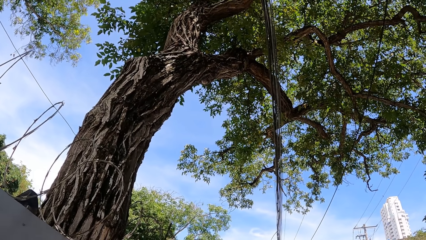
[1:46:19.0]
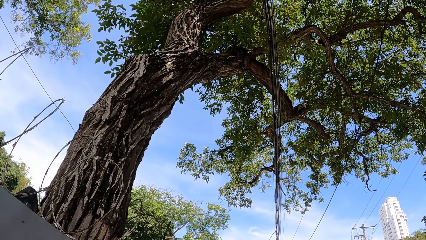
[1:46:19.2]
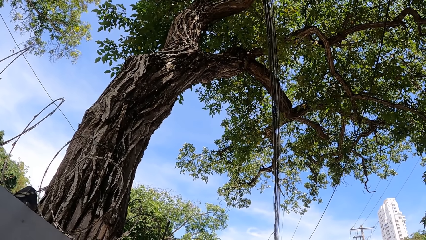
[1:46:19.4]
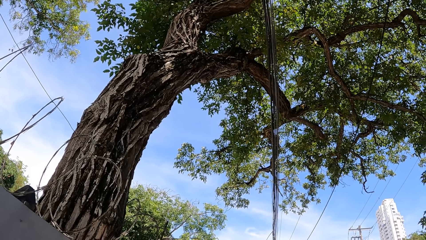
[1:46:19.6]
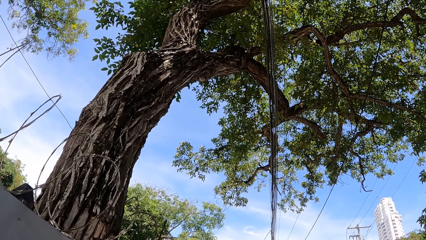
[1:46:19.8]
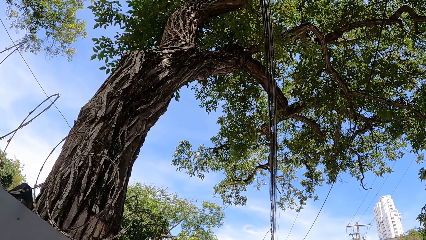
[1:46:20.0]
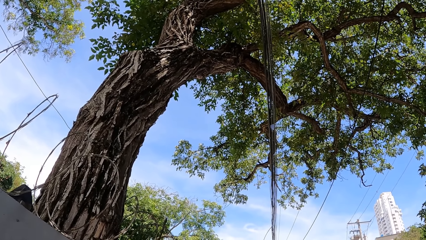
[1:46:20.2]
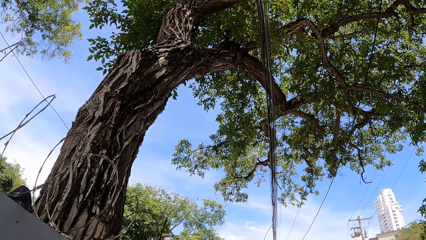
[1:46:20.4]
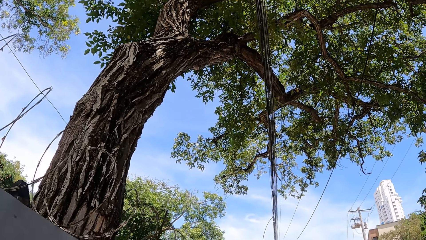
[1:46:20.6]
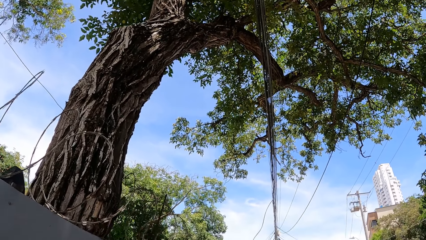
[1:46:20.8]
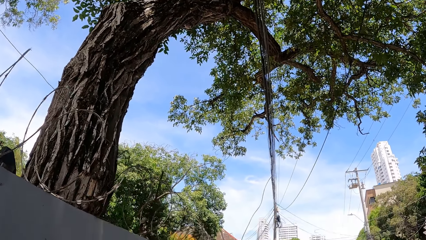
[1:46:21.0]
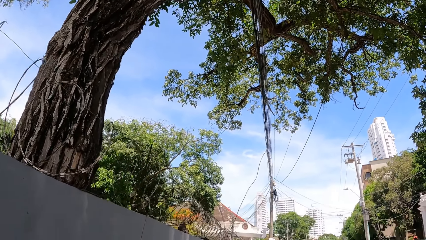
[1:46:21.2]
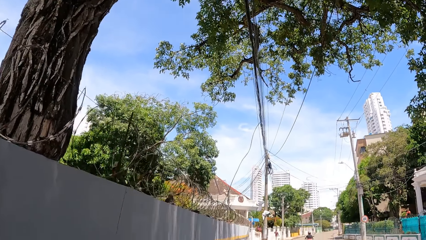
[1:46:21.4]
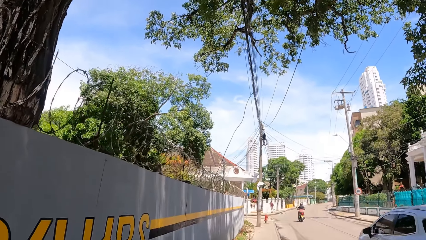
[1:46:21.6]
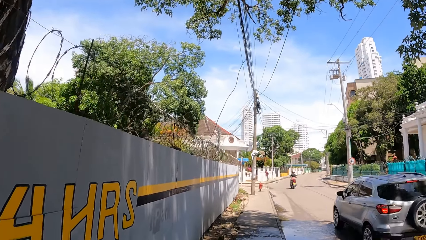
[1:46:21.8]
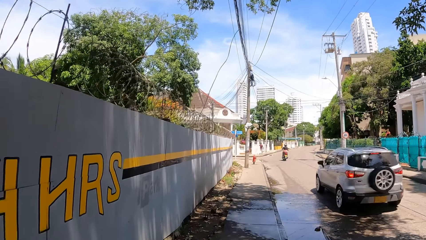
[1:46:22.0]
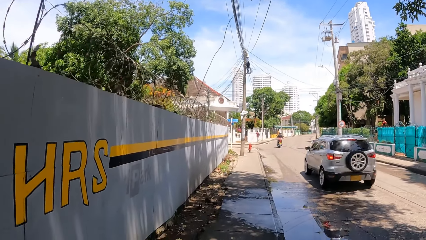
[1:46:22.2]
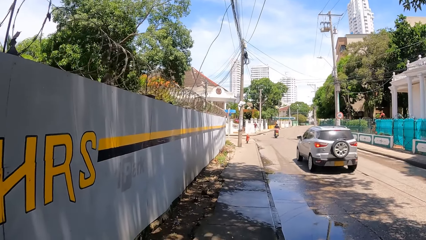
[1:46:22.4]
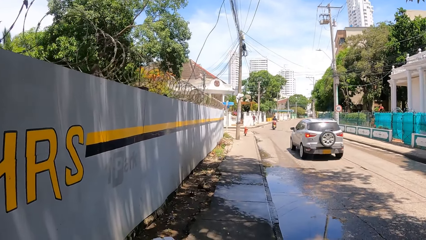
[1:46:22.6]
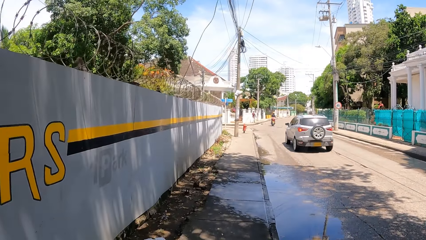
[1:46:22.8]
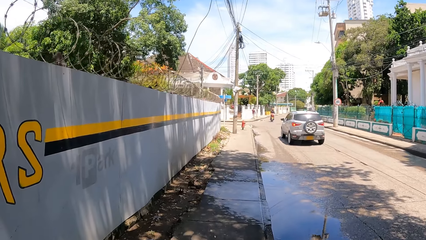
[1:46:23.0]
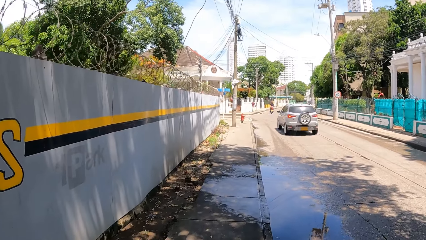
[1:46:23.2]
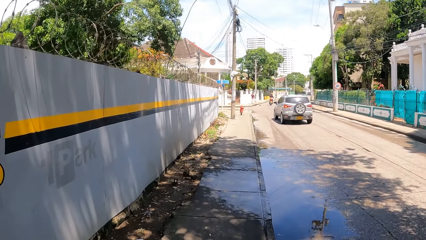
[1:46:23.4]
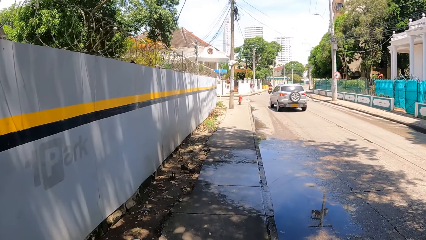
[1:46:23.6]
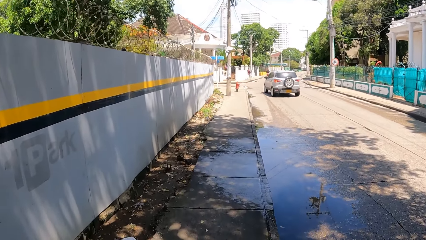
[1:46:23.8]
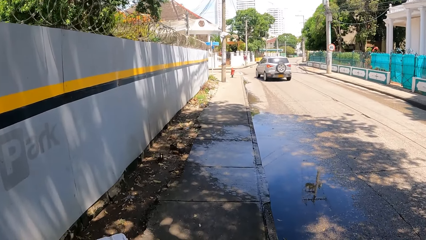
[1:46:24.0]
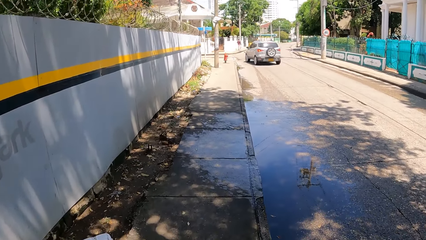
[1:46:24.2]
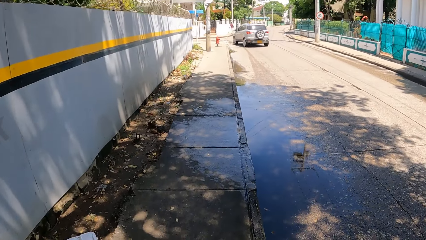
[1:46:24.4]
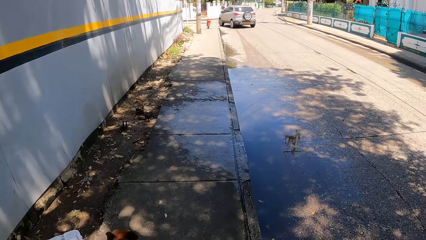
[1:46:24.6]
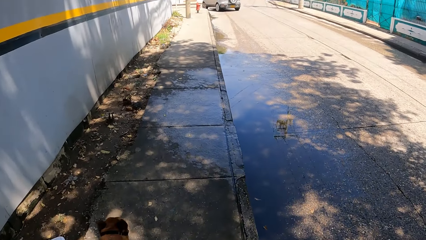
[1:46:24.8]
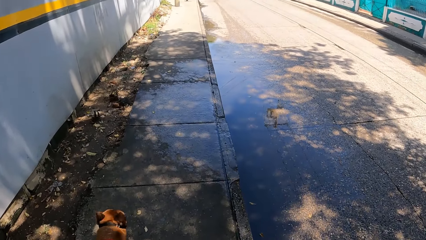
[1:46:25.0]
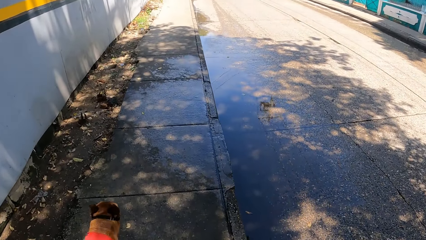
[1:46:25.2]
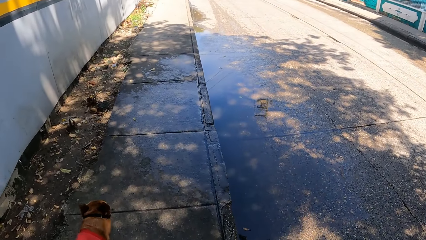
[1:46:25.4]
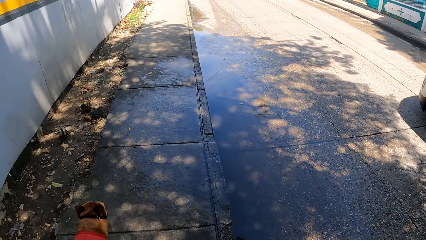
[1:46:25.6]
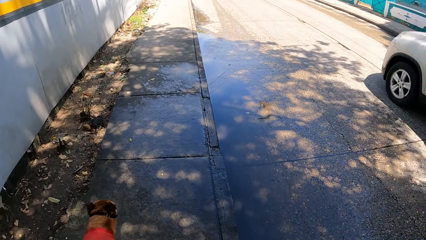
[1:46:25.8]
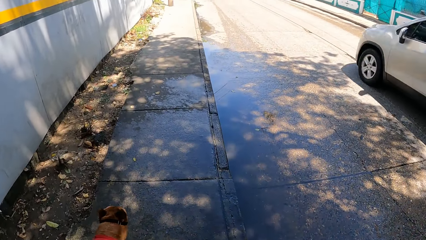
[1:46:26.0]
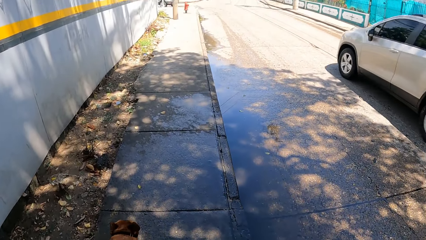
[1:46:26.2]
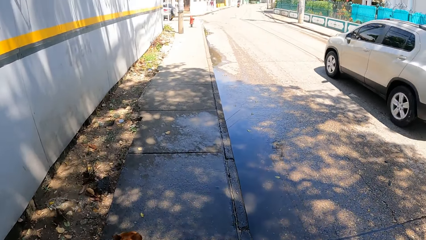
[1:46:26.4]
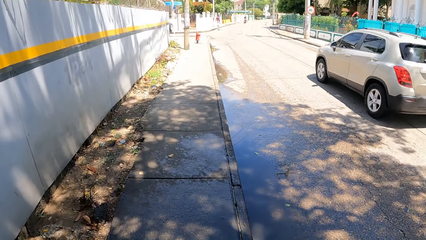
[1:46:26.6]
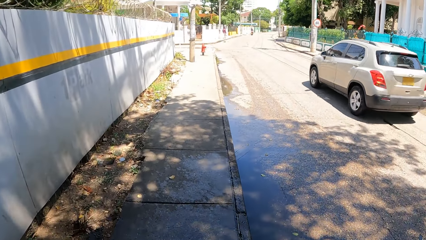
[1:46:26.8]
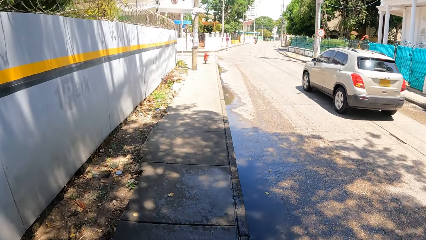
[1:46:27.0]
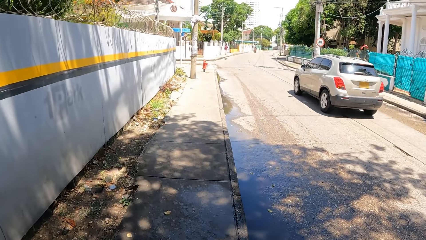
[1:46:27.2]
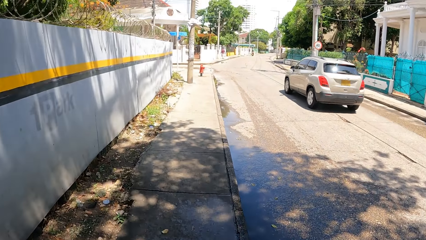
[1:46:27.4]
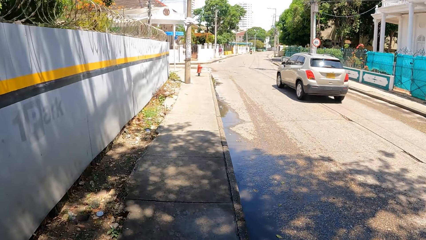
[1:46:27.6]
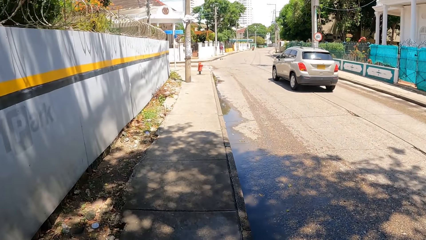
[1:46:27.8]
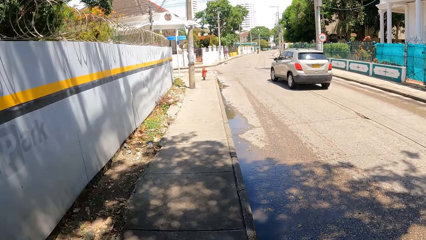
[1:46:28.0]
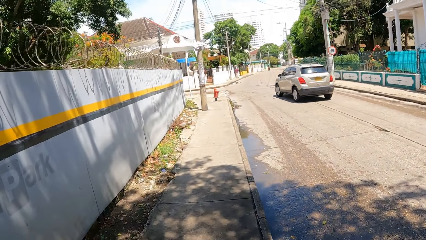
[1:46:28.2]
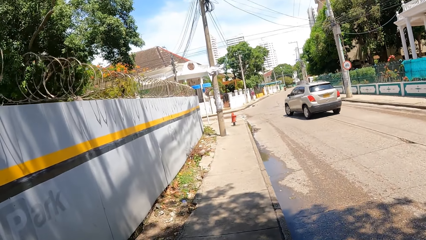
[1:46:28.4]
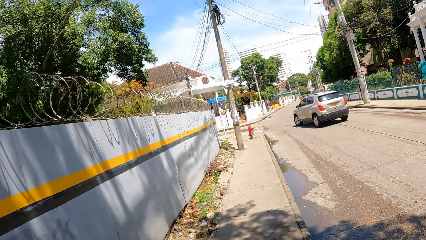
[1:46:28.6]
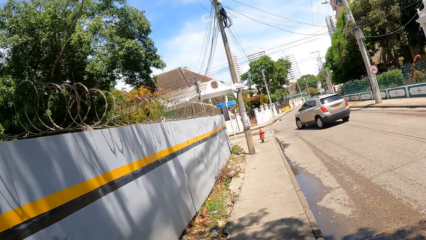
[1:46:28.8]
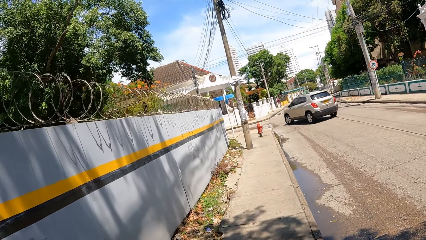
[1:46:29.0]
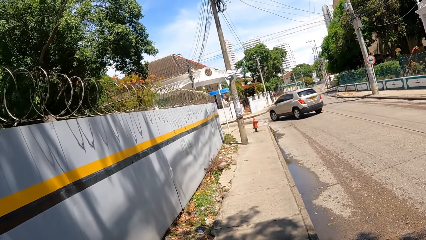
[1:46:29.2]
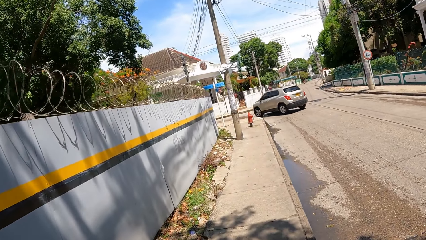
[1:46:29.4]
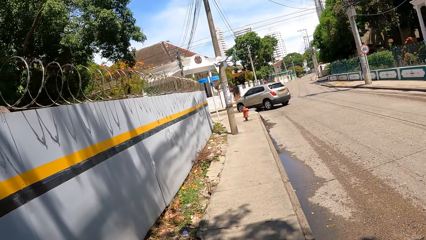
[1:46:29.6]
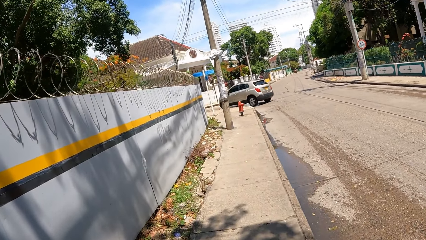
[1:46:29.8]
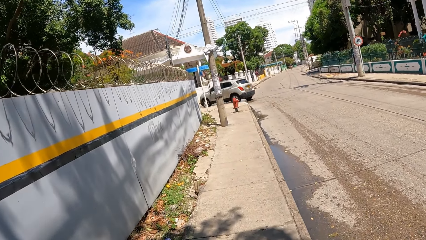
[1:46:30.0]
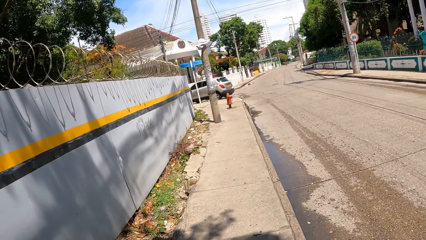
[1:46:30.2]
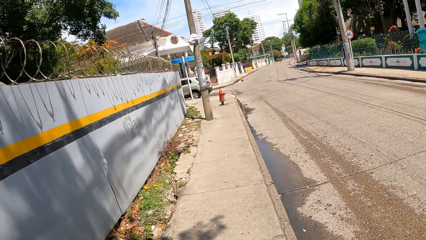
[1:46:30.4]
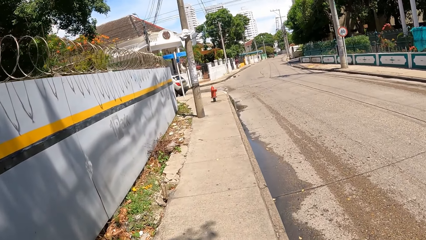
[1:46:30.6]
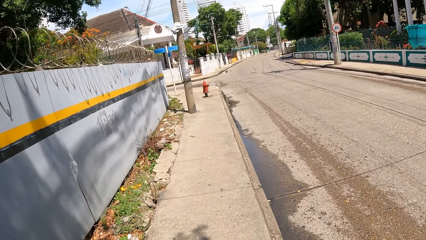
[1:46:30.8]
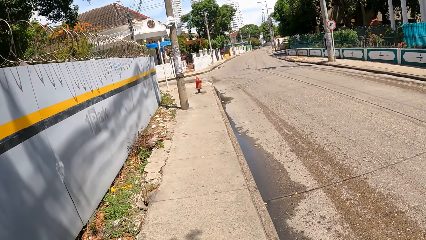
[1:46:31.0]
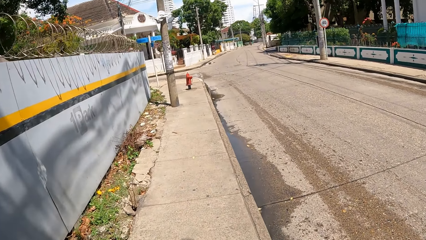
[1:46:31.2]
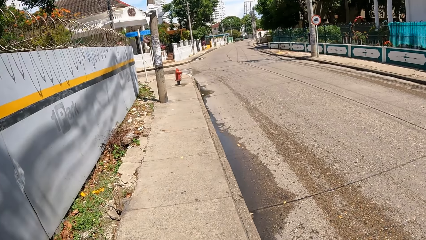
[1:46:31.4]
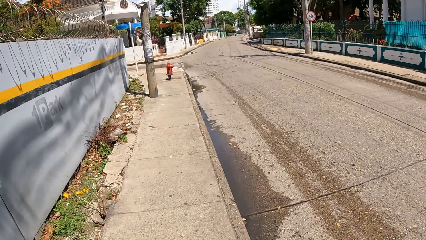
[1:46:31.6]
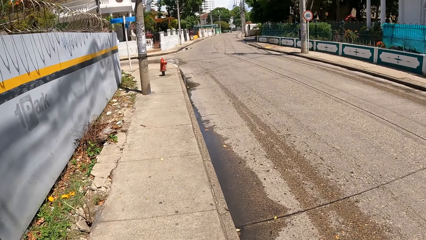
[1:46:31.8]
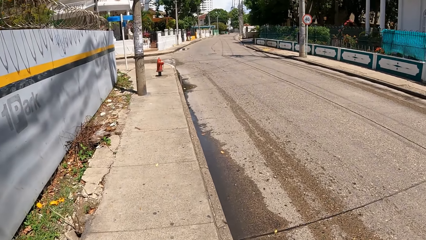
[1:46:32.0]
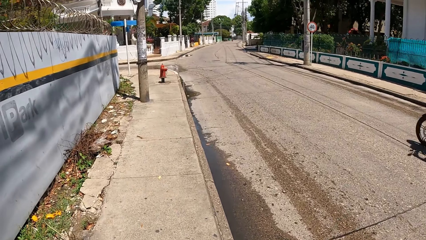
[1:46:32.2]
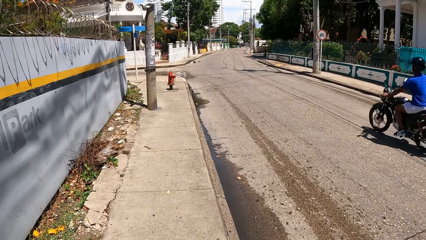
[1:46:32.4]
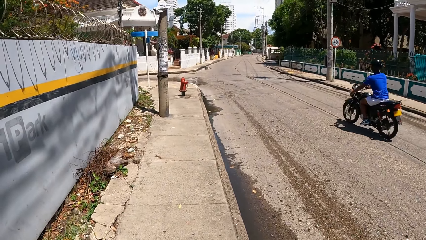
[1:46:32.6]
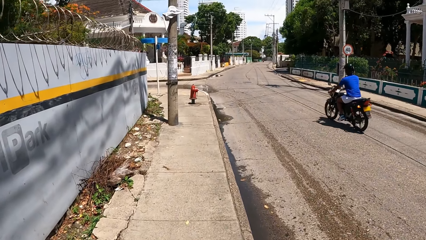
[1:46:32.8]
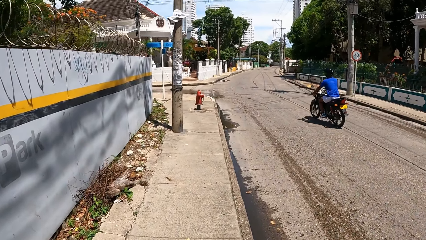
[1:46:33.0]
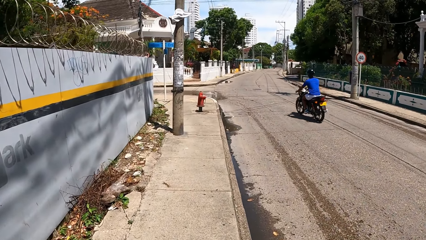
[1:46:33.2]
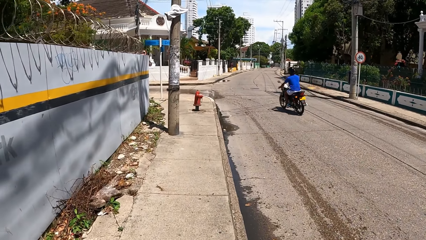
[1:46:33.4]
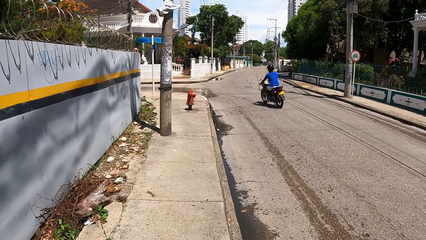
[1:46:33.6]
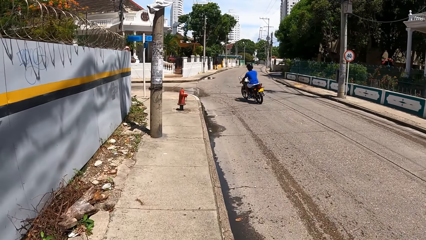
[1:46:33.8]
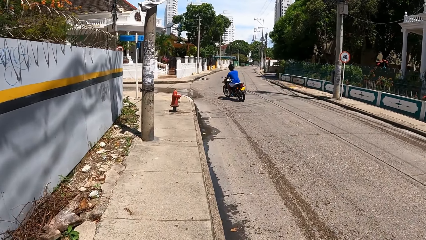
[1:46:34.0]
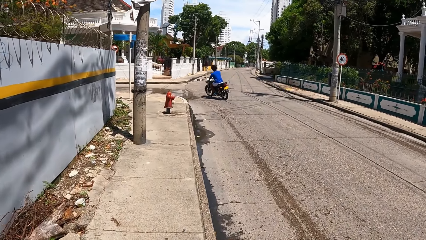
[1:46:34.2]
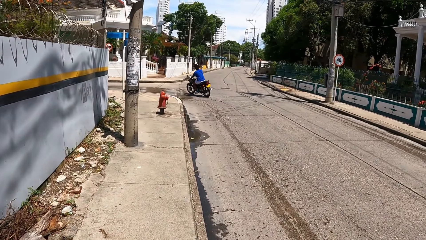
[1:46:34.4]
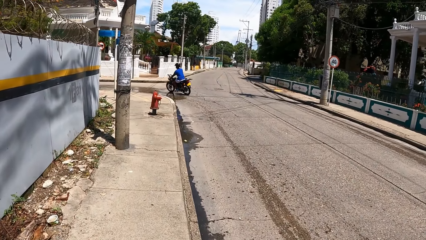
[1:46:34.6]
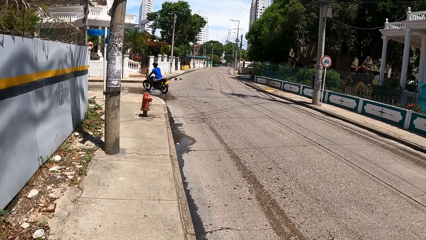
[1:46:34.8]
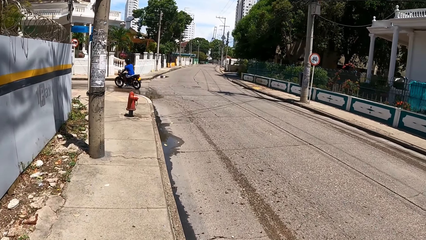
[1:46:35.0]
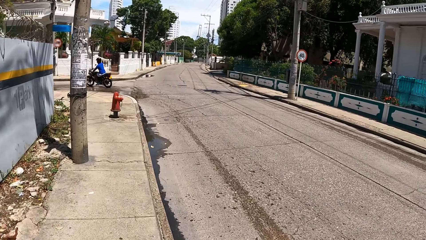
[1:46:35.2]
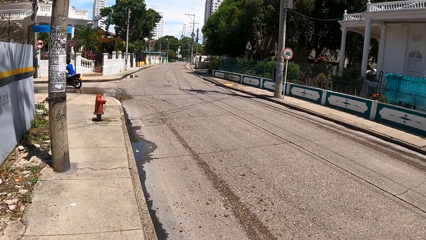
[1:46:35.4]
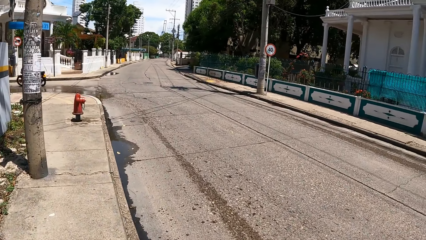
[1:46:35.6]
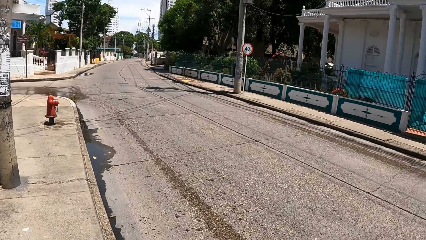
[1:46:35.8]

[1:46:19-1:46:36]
The camera wearer walks the dog.
